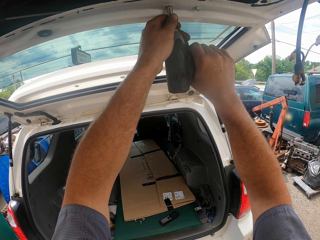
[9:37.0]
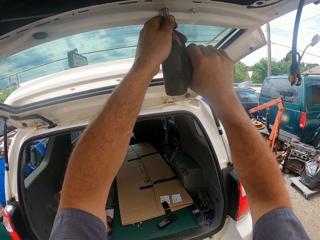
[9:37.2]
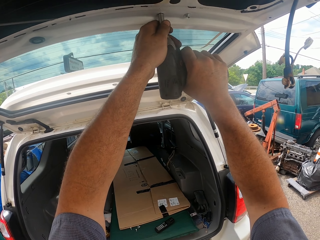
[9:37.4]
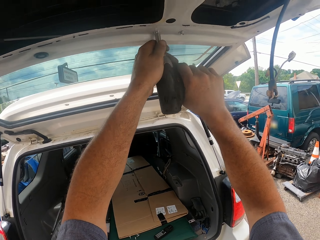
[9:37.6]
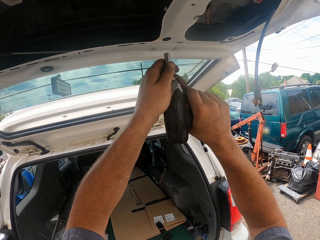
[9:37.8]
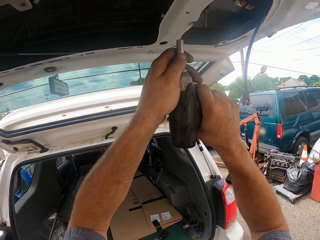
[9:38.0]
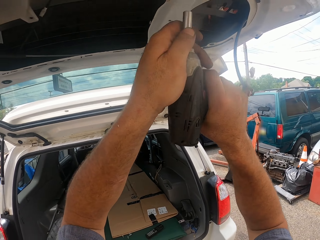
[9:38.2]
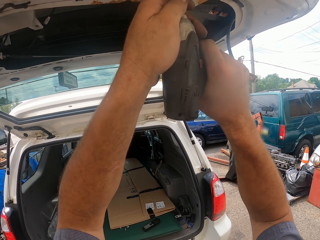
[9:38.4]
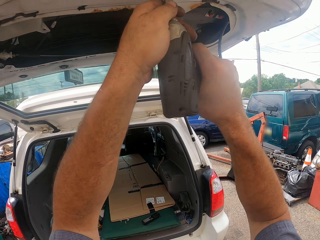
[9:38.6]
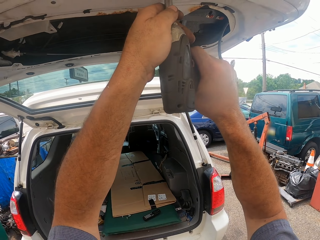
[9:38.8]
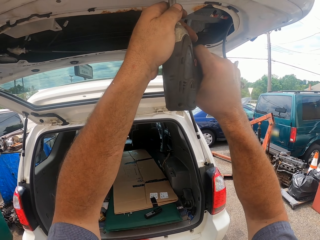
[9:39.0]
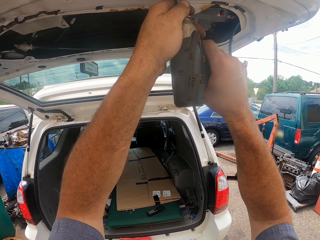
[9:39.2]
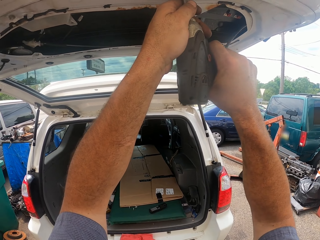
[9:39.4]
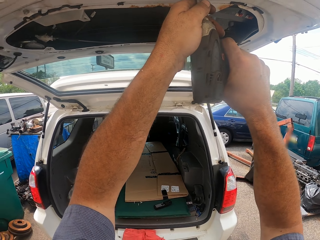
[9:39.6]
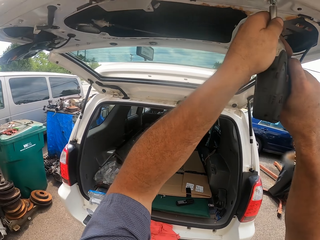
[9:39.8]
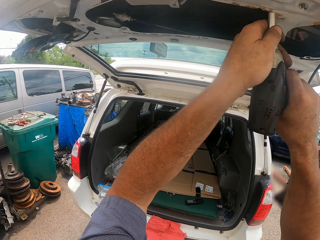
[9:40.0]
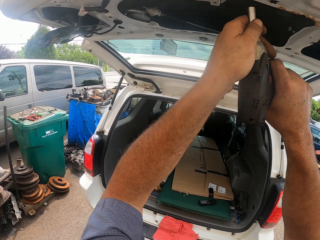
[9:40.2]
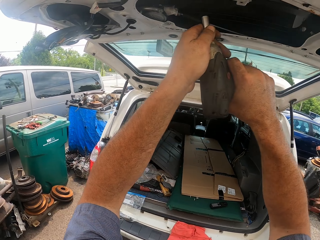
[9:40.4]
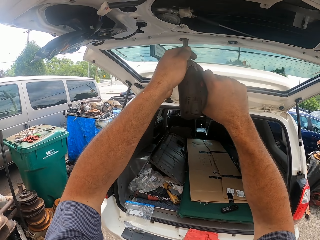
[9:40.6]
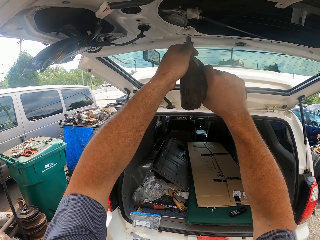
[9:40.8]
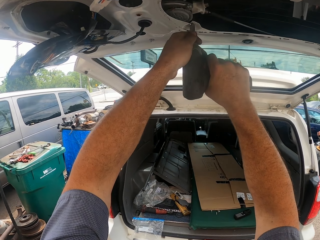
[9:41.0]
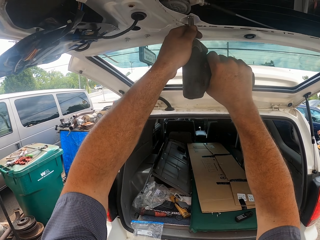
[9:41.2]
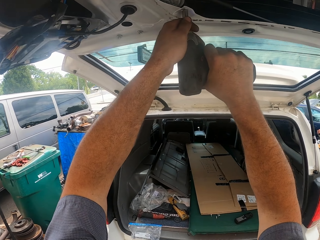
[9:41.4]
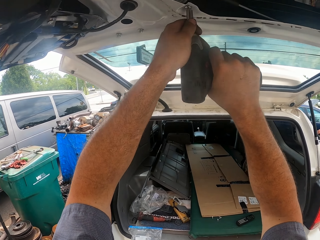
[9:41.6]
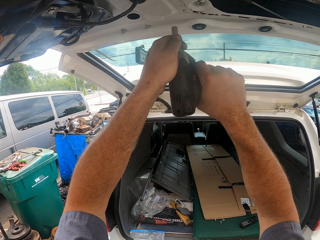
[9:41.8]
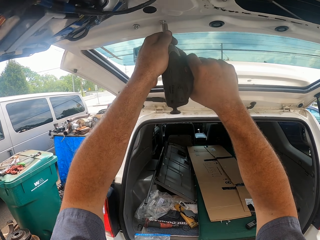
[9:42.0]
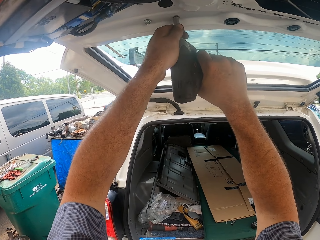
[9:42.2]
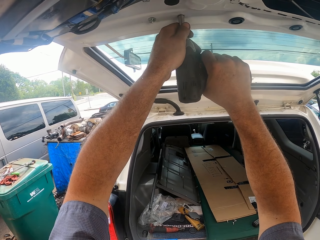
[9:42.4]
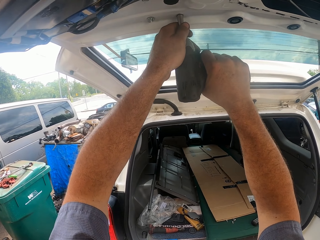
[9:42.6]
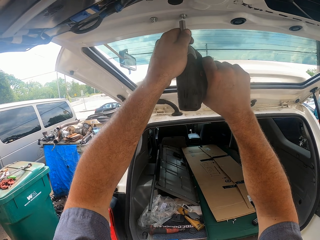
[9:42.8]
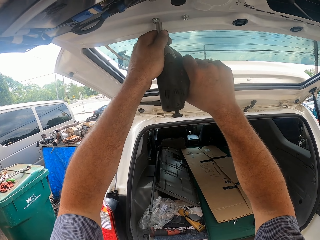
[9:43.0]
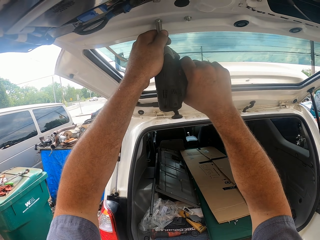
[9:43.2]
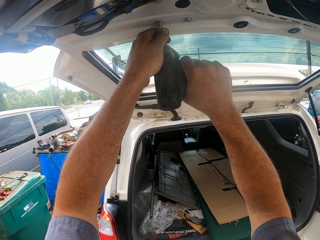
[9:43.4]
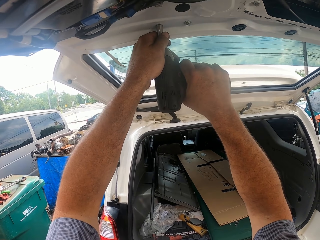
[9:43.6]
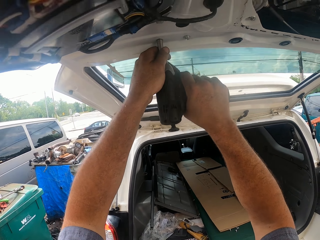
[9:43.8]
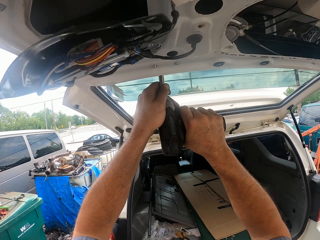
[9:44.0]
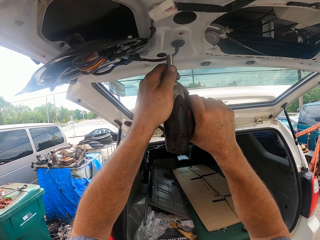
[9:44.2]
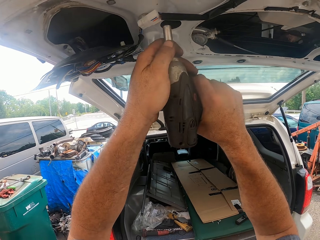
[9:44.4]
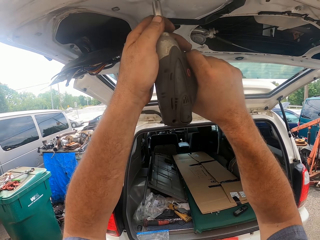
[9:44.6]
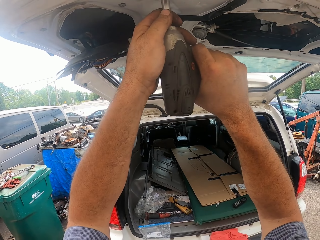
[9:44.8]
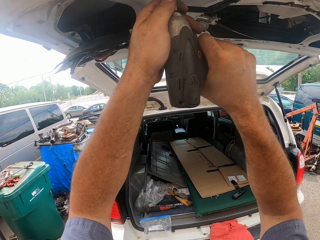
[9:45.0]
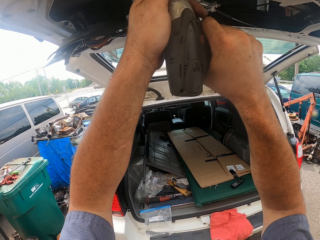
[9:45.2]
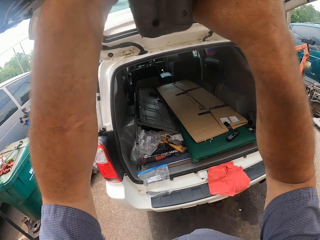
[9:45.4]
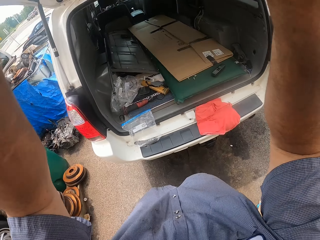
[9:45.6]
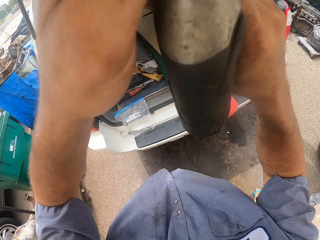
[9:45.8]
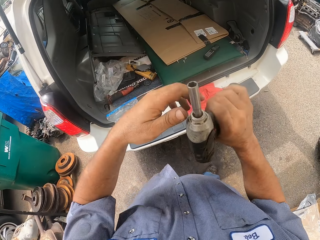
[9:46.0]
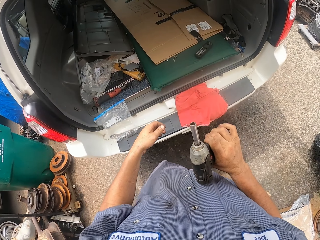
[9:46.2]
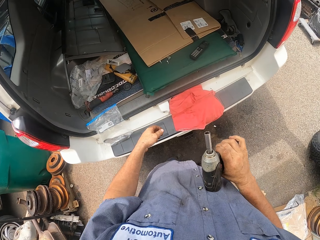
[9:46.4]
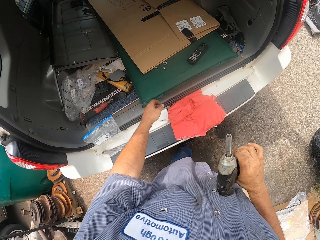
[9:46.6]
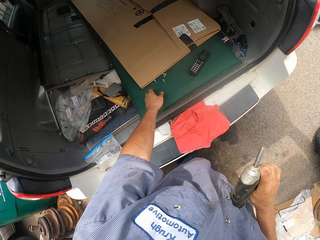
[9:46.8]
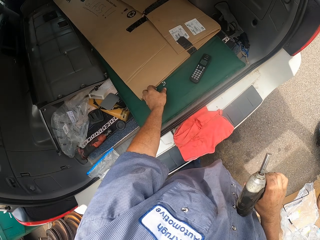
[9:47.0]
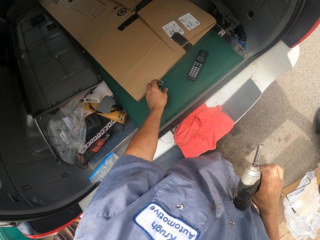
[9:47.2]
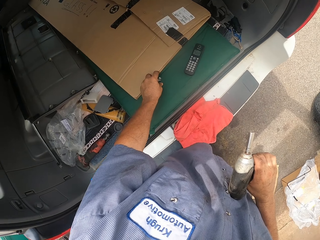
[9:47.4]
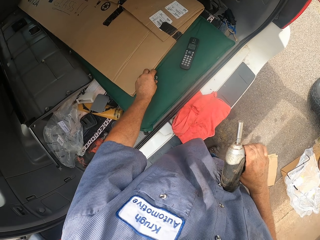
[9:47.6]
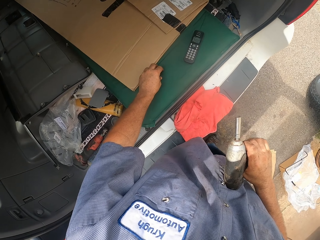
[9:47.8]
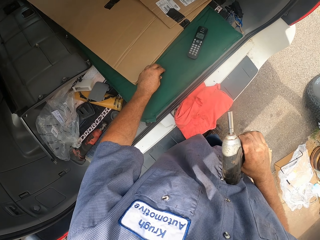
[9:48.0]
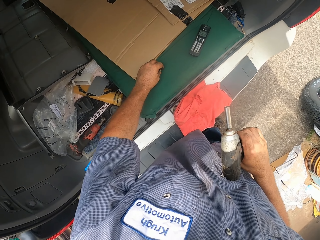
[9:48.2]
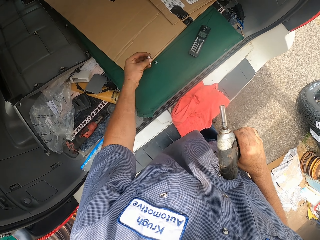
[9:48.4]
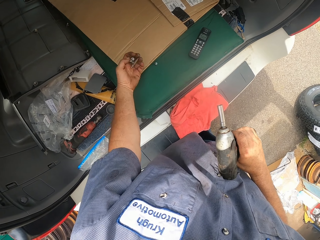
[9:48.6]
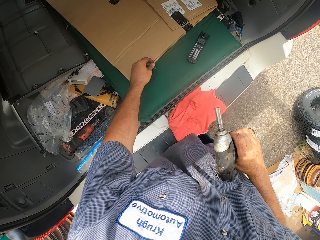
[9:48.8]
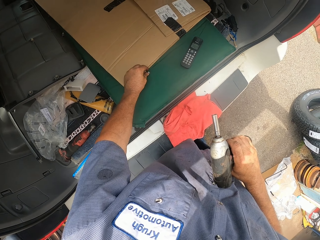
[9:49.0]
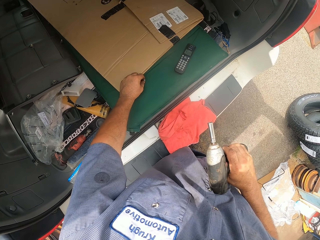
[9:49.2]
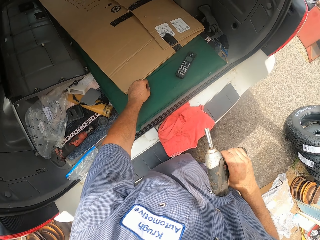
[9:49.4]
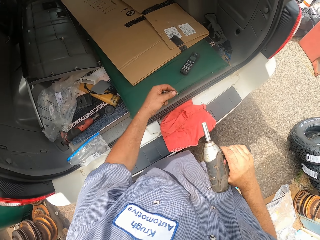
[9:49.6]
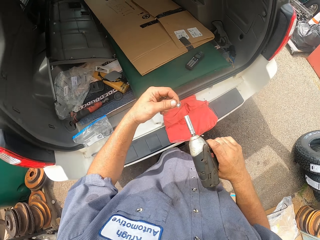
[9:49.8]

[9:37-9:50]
The camera wearer picks up the screws with his hand.

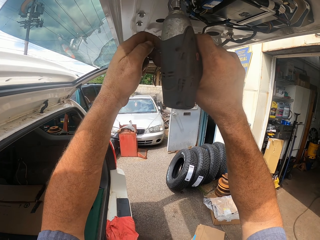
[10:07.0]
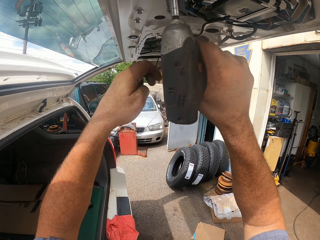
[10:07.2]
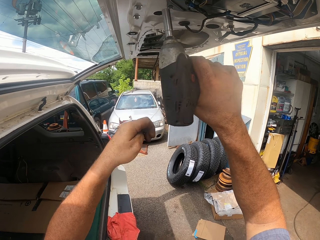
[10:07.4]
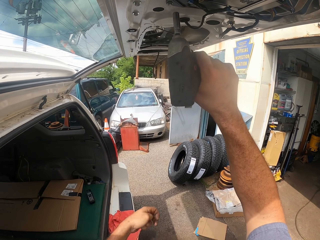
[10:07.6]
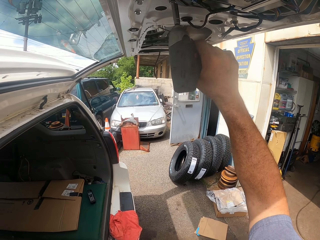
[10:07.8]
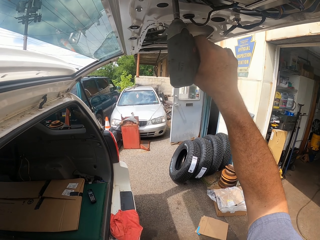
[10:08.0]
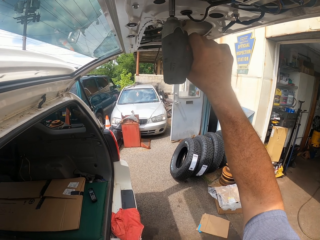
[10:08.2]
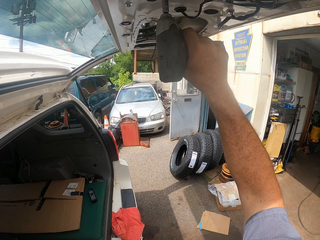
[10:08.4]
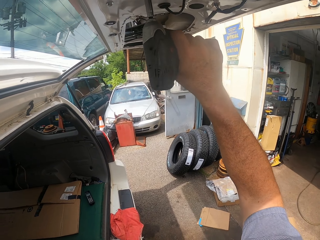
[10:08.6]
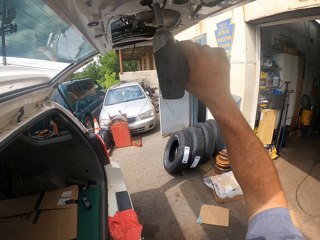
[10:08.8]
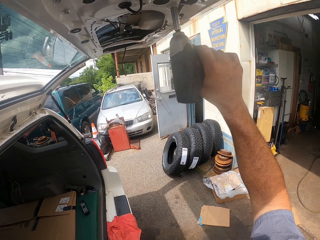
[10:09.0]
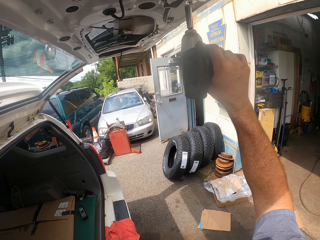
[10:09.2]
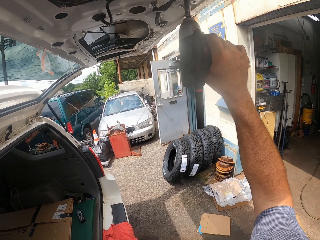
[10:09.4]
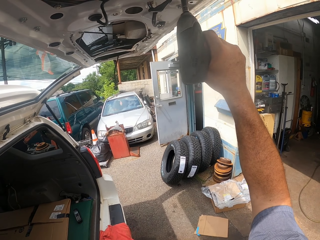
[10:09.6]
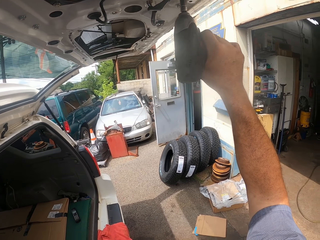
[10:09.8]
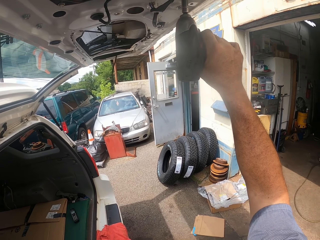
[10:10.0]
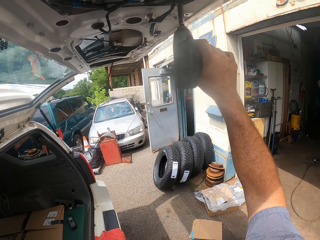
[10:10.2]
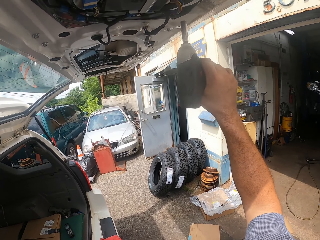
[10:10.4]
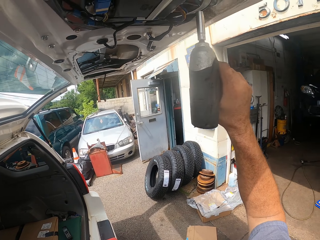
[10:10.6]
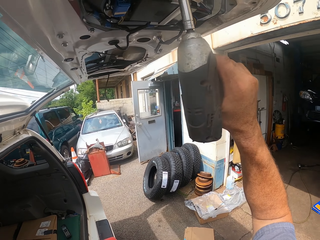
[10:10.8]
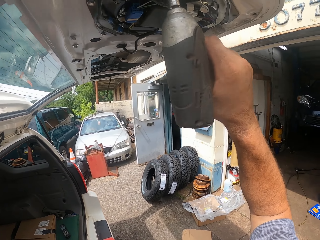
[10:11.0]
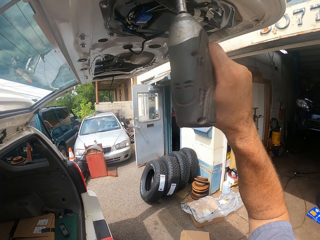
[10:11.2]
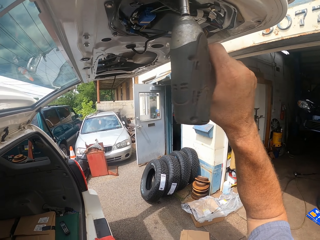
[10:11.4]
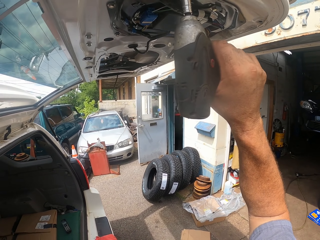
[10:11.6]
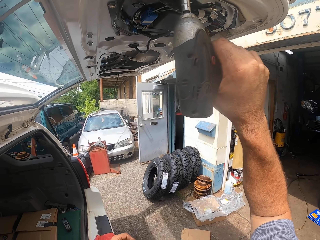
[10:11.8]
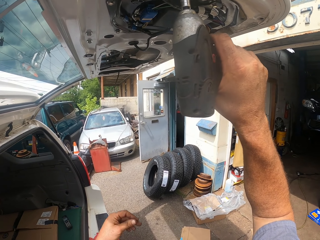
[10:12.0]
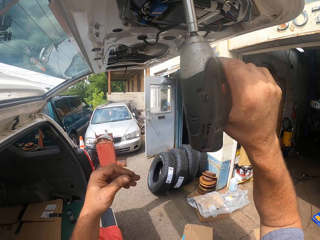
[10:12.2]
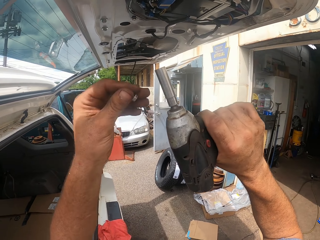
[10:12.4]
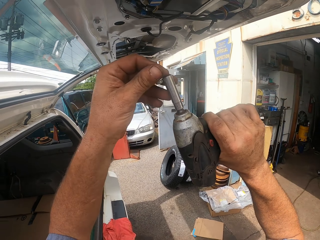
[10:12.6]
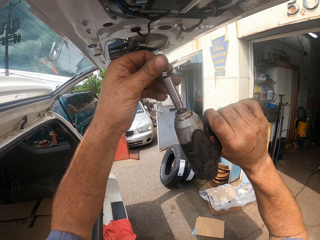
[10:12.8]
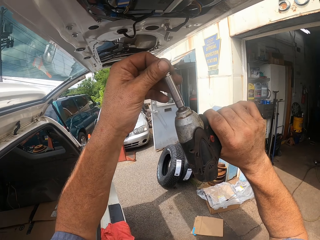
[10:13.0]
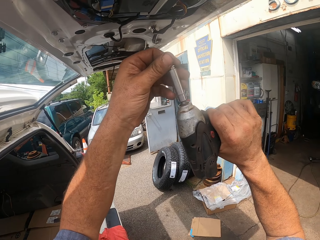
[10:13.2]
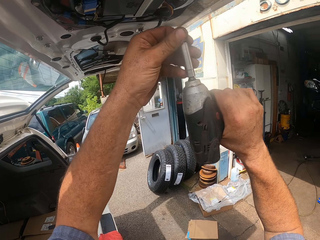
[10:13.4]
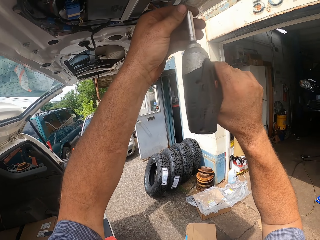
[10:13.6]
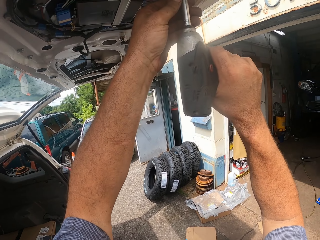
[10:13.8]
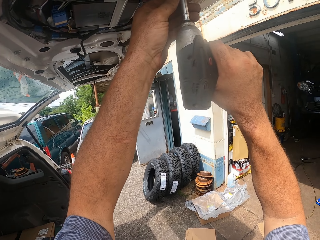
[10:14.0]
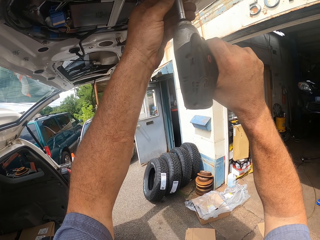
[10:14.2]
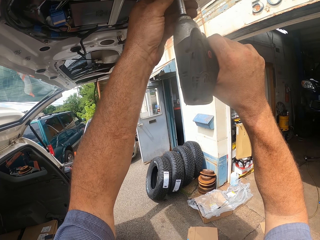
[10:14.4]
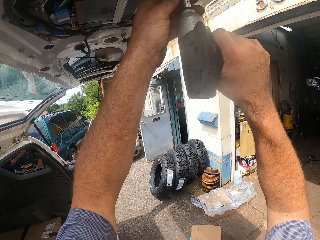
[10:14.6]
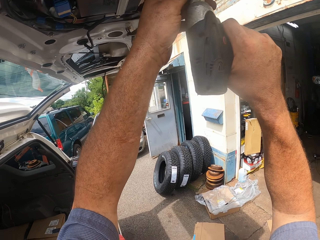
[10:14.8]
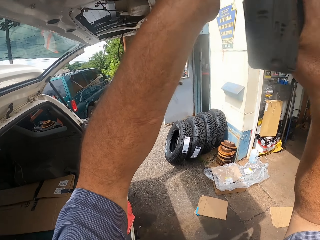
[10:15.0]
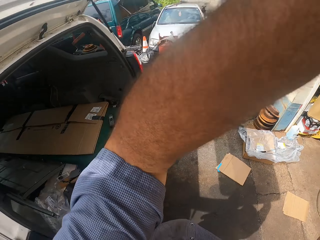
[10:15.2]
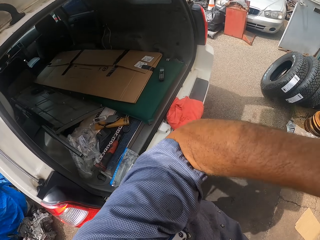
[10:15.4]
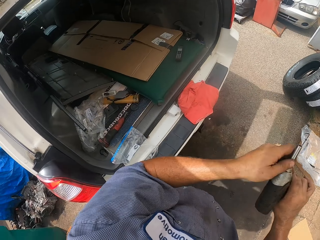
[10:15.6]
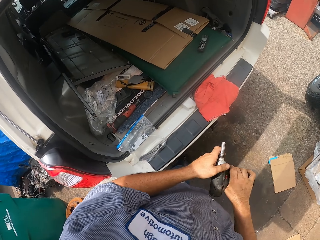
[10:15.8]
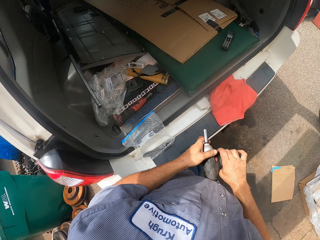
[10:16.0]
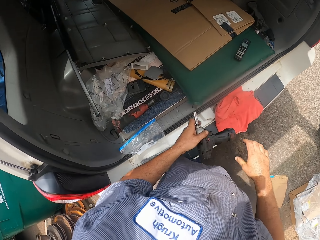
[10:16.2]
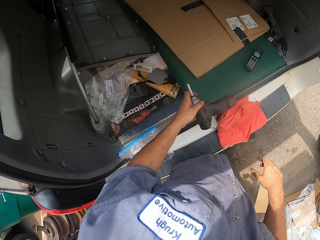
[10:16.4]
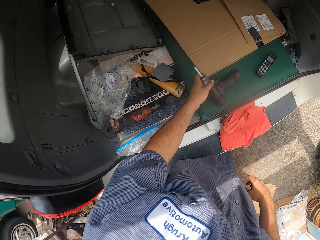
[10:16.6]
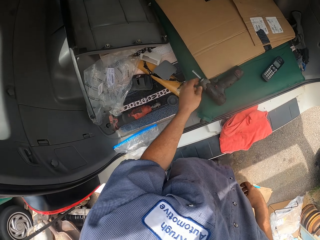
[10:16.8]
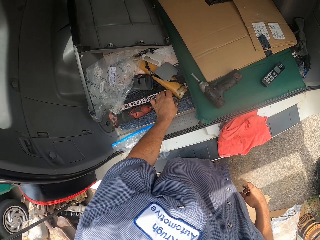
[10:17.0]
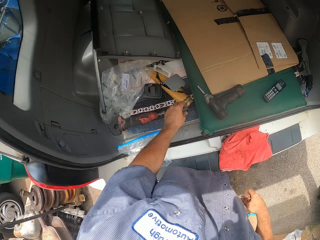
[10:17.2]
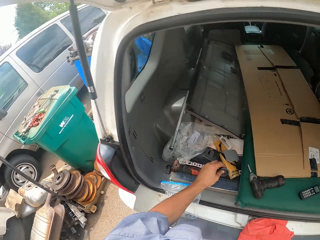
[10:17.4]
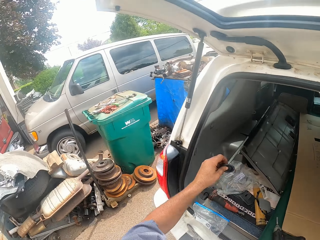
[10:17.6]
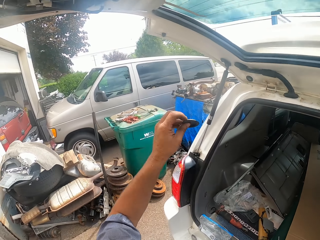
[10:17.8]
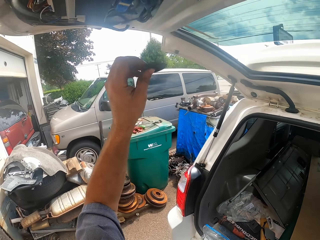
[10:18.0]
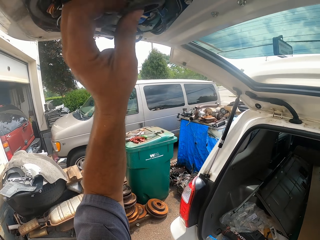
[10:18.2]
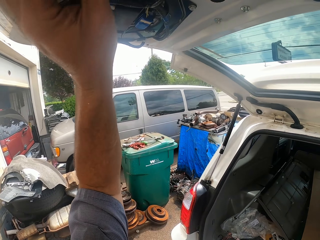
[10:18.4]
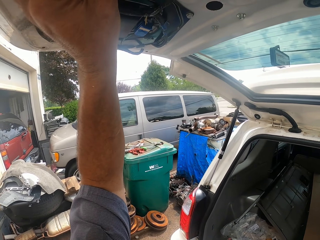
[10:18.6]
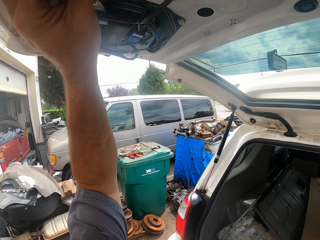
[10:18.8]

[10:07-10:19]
The camera wearer drills the screws in the truck with a driller. They place the screw in the driller. They drill the screw in the truck with the driller. They drop the driller on the boot. They pick up something from the boot. They put the object on the truck. They fix the object on the door.
